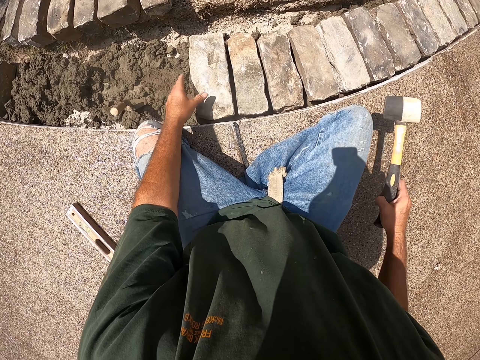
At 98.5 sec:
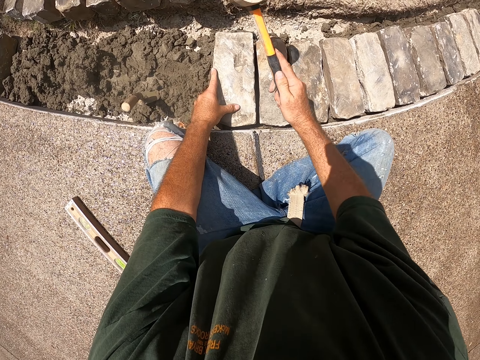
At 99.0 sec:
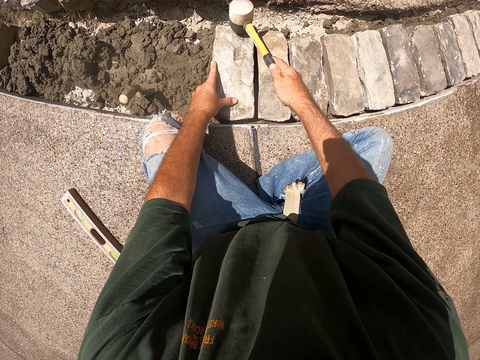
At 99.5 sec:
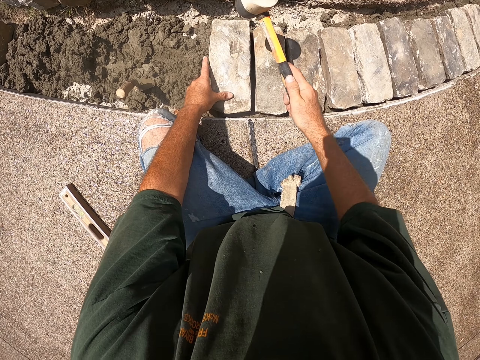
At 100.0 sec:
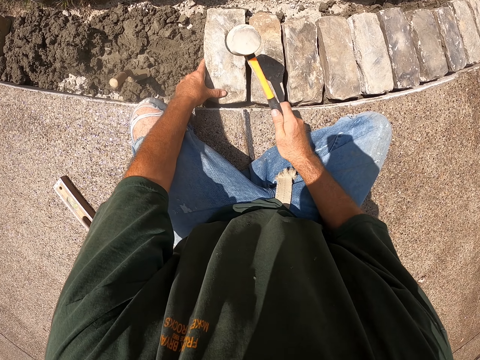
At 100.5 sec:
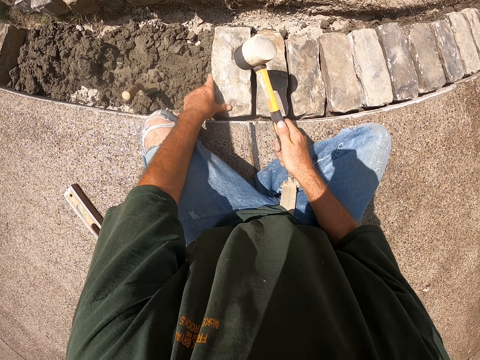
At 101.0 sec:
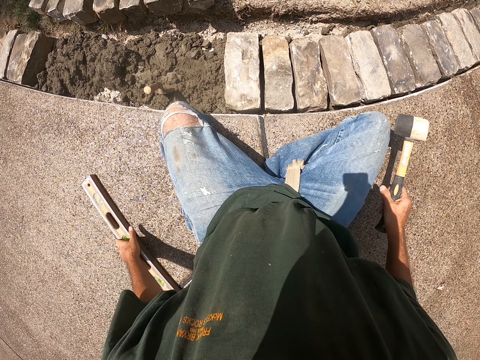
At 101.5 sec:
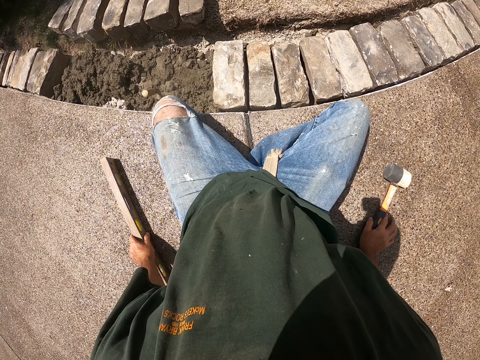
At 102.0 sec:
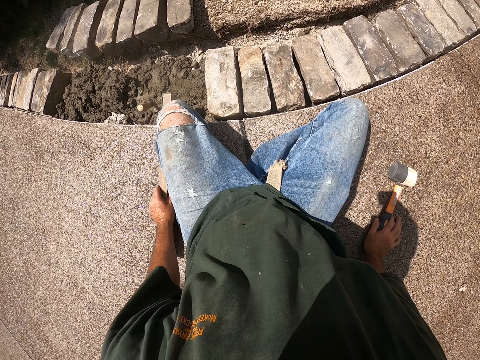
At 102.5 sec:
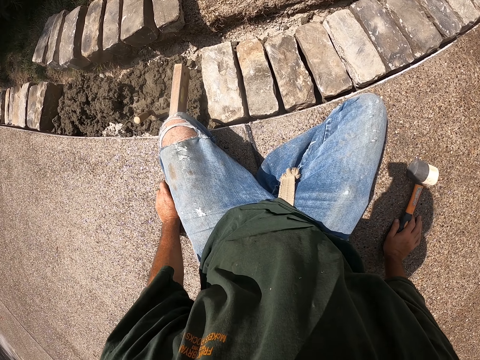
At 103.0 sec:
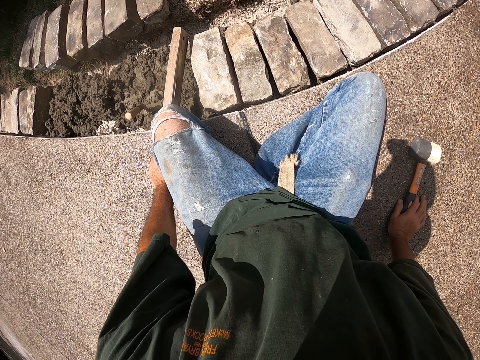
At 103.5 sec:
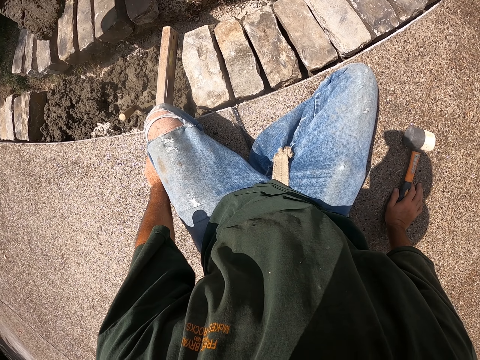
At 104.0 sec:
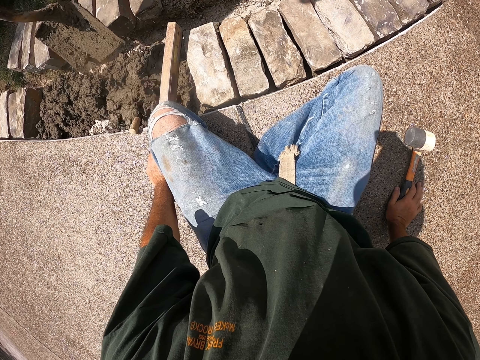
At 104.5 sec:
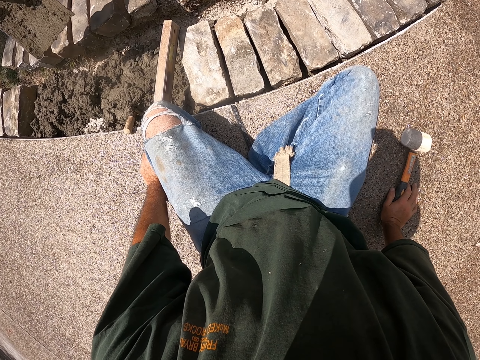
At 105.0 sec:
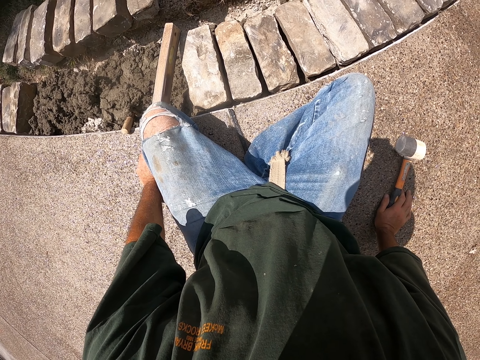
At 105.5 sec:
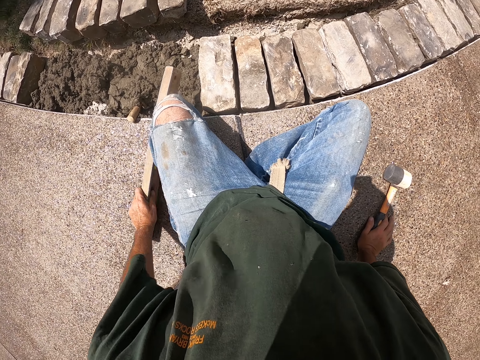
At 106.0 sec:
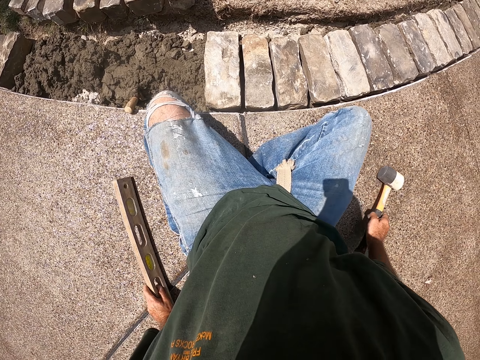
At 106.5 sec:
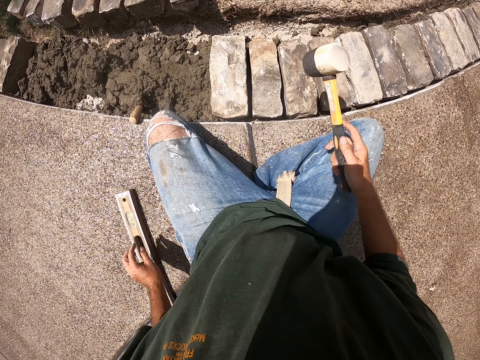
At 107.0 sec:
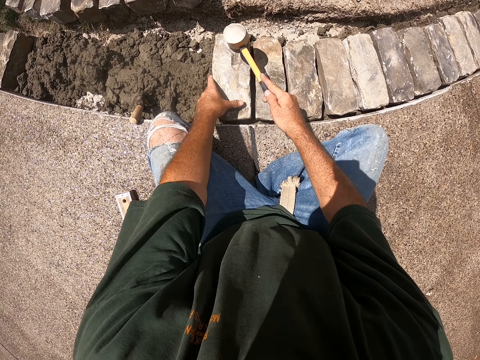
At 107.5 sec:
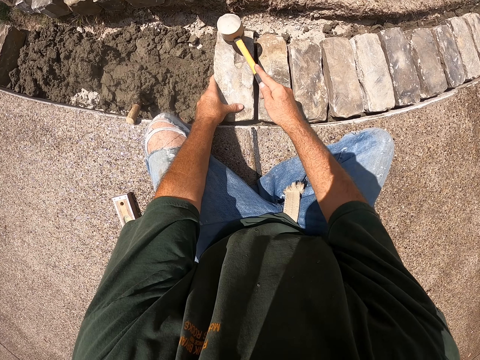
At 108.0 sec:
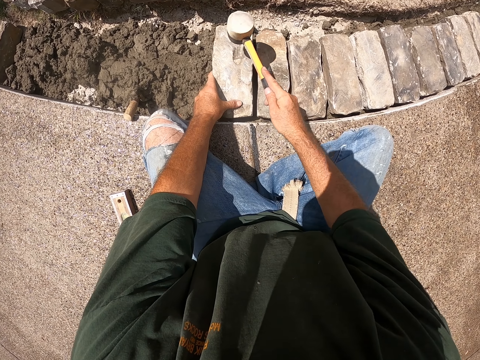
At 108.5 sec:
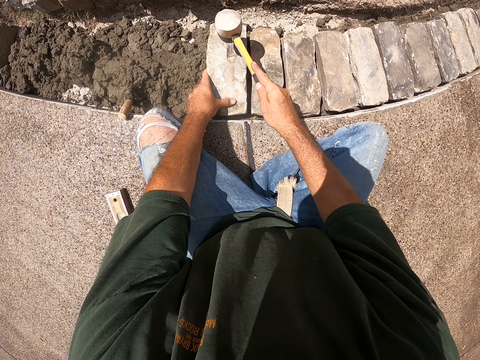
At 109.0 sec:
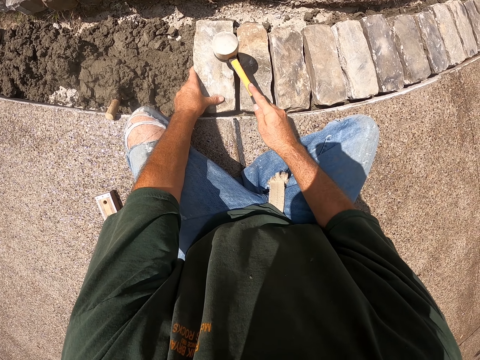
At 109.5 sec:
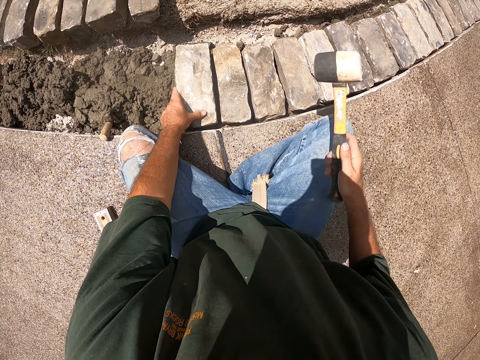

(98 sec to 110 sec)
The camera wearer picks up the hammer. They hit a brick with the hammer. They put down the hammer. They move the I-beam level over the brick. A man pours the concrete. The camera wearer moves the I-beam level. They pick up the hammer. They hit the brick with the hammer.

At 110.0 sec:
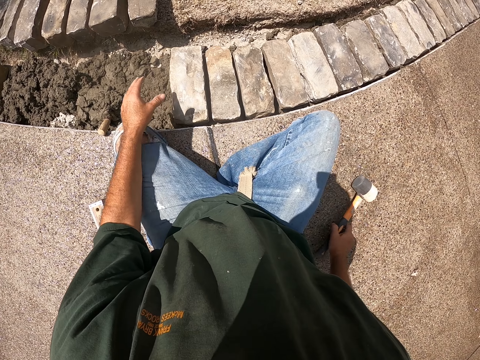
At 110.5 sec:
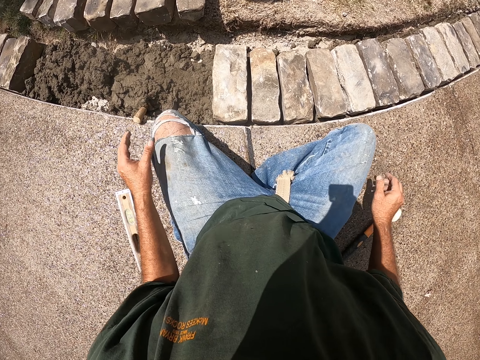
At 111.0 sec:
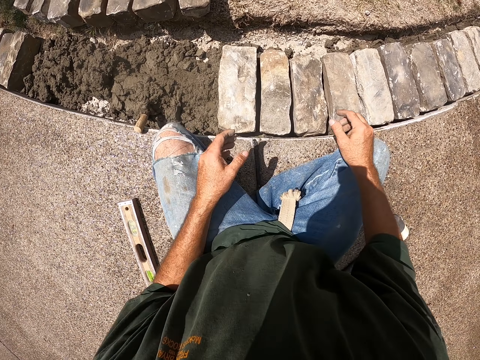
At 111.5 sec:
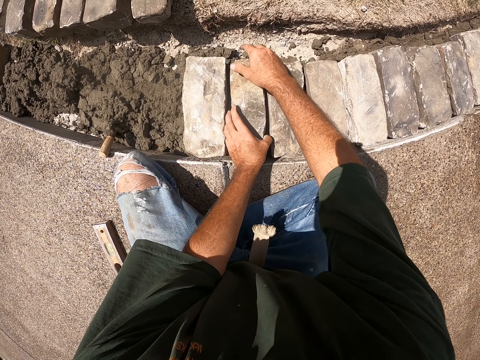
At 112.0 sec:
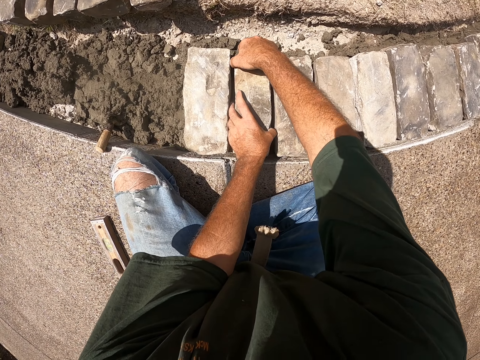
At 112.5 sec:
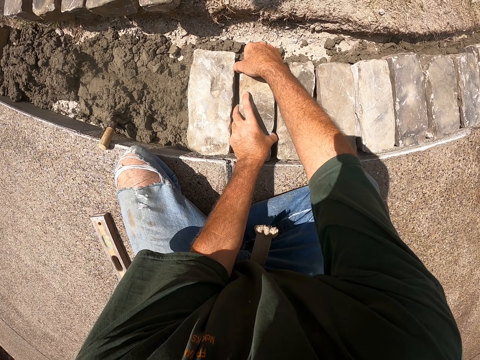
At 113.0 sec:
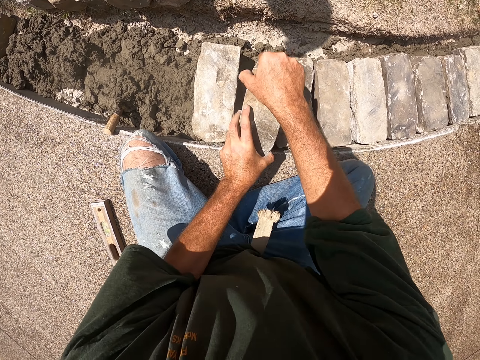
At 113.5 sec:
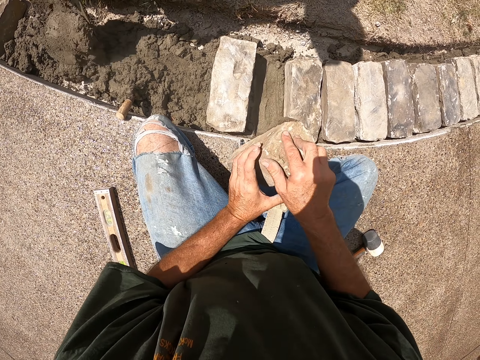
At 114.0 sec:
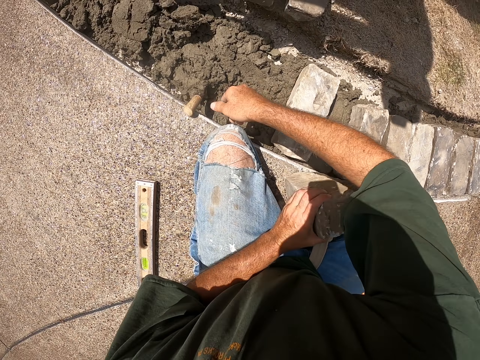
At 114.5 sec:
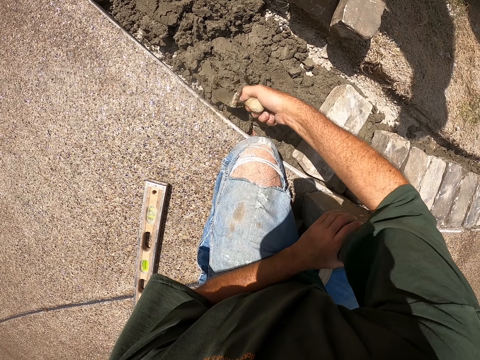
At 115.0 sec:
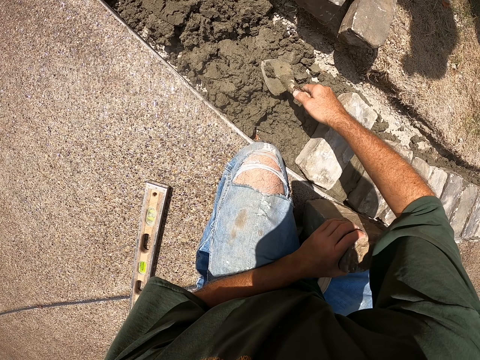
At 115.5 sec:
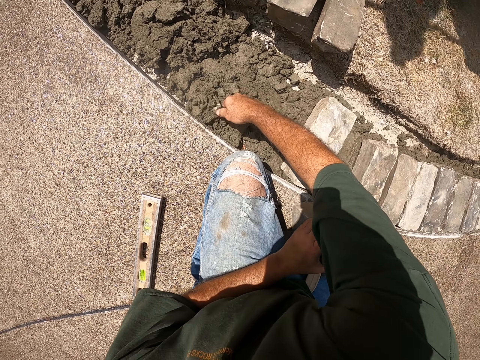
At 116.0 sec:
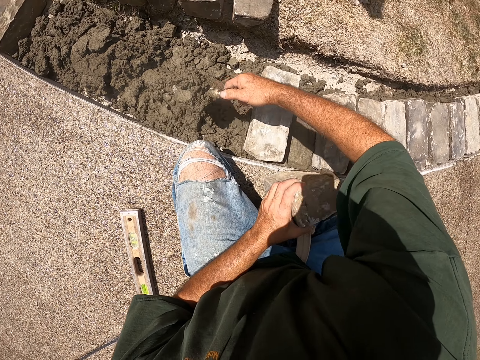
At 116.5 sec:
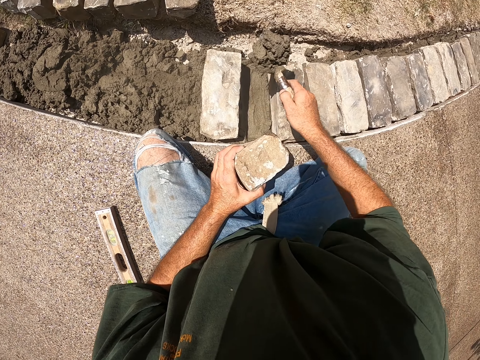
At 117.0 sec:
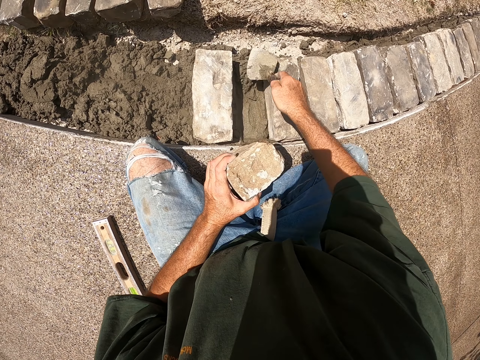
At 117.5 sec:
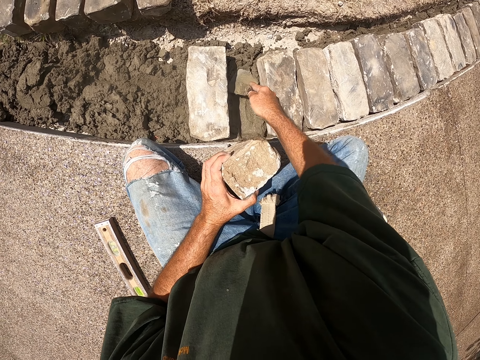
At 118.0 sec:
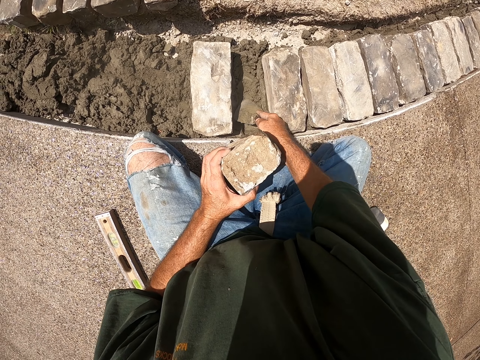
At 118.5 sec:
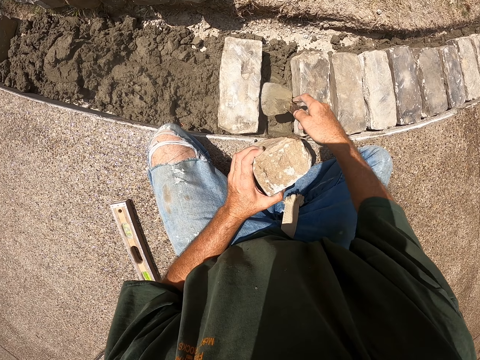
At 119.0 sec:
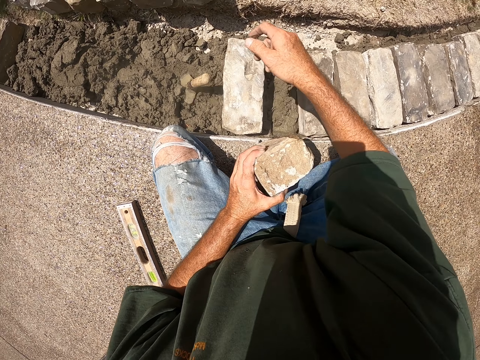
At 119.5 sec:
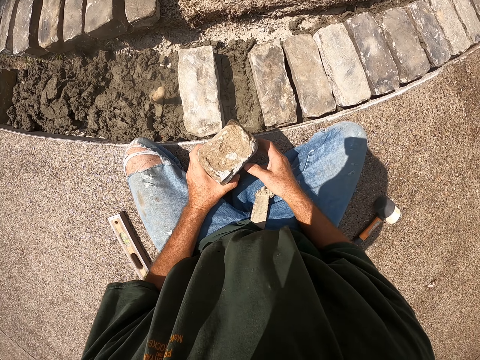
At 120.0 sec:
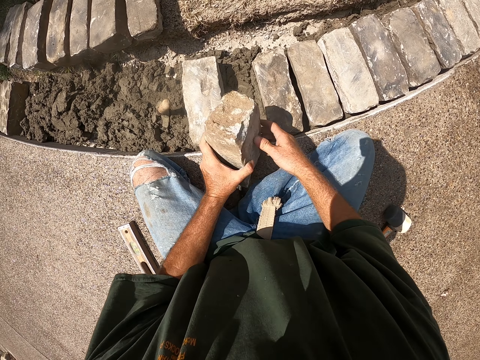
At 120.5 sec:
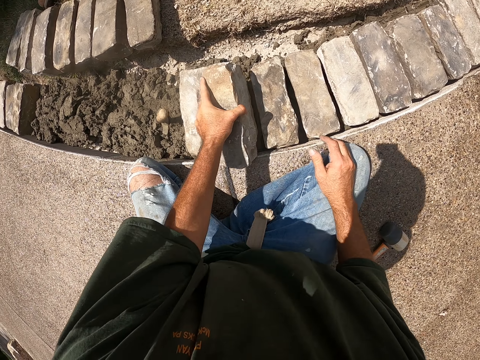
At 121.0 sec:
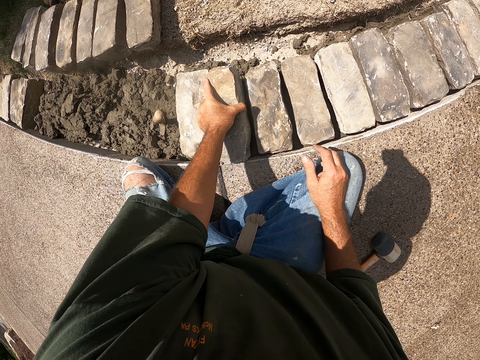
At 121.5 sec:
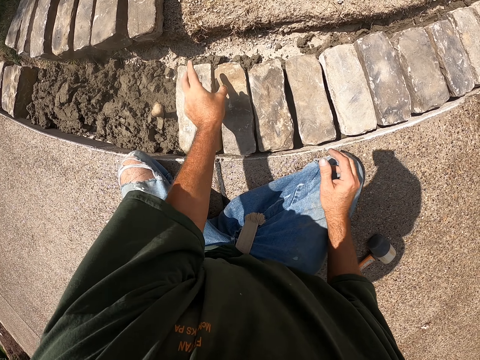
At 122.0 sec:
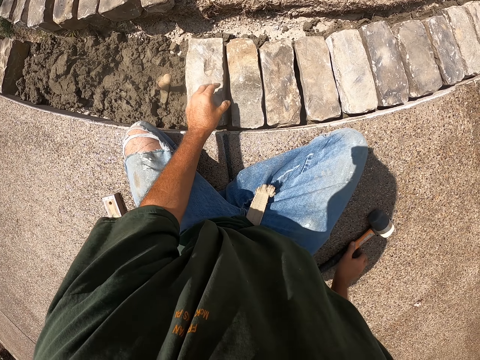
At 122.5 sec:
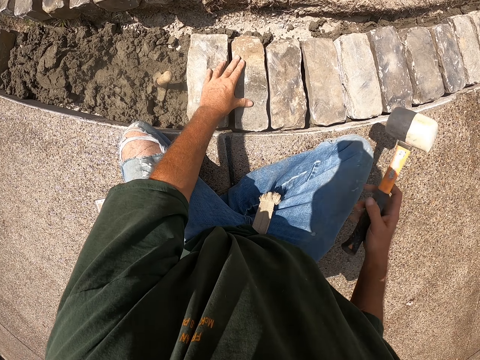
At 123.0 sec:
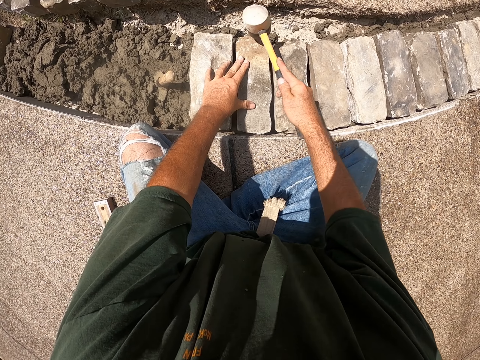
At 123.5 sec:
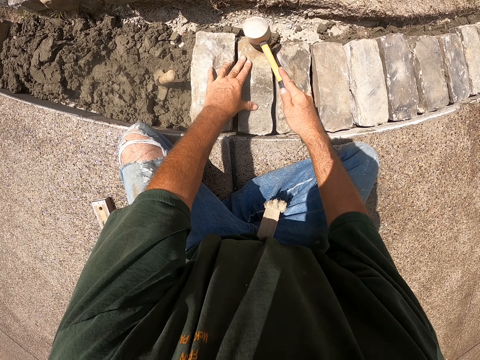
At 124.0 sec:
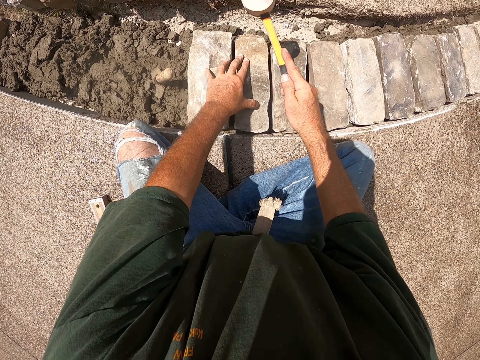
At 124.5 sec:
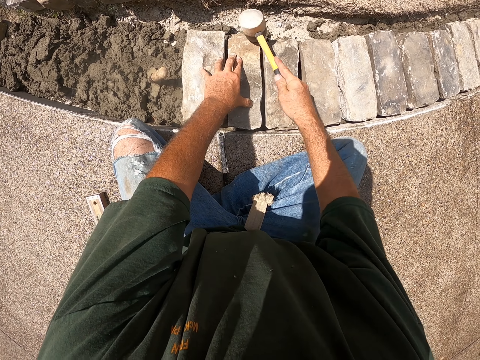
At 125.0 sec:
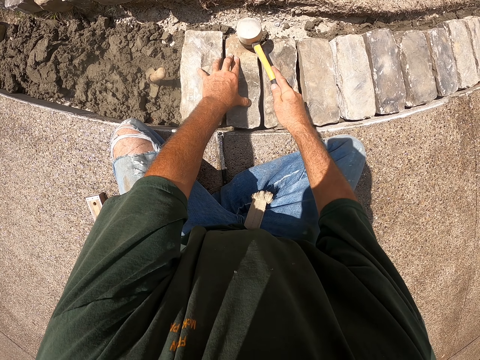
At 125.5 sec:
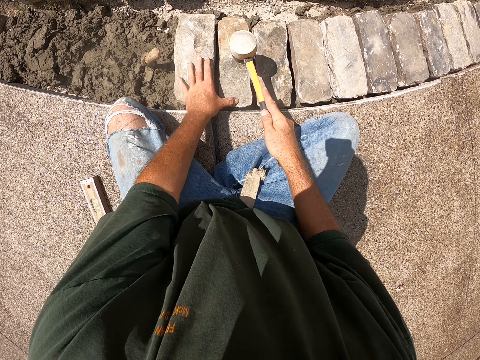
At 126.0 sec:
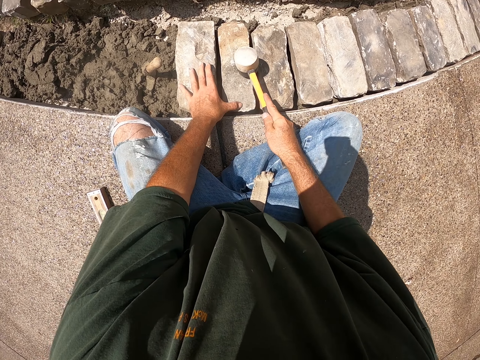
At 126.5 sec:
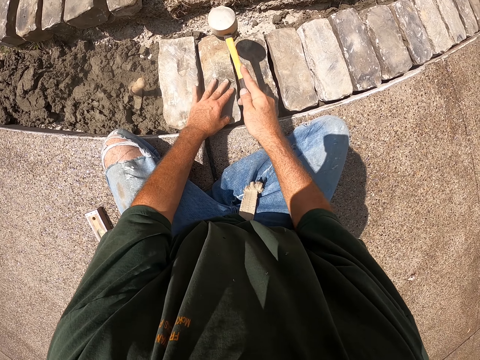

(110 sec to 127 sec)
The camera wearer puts down the hammer. They hold the brick. They pull out the brick and lift the brick. They hold the trowel or scooper. They scoop cement with the scooper. They pour the concrete, spread the cement with the scooper, and level the concrete. They drop the trowel. They put down the brick. They pick up the hammer. They hit the brick with the hammer.
